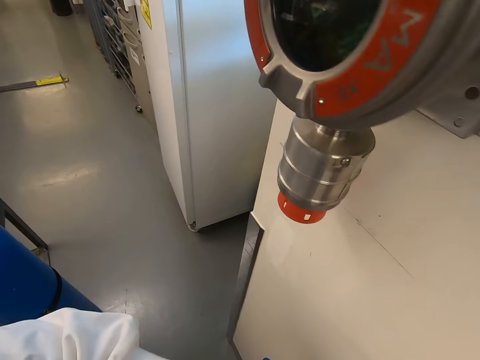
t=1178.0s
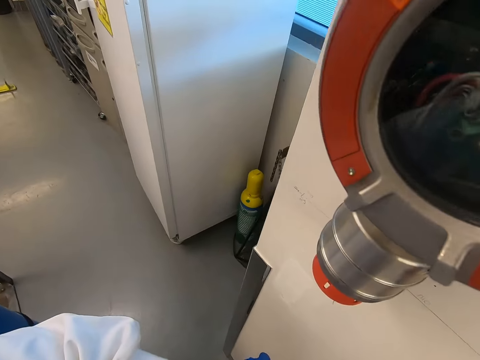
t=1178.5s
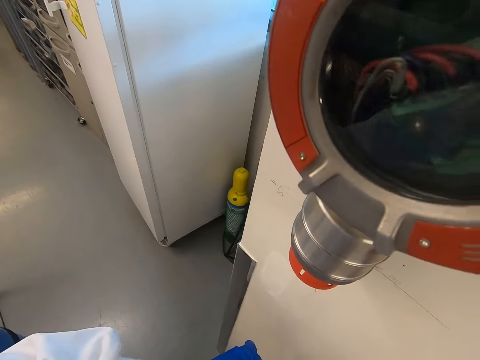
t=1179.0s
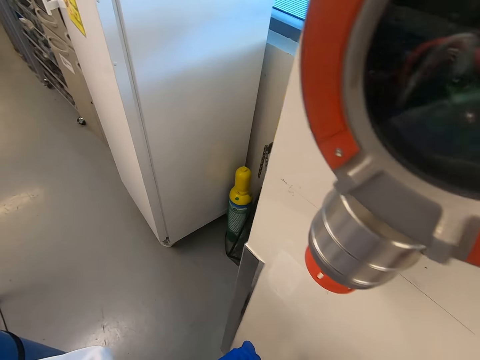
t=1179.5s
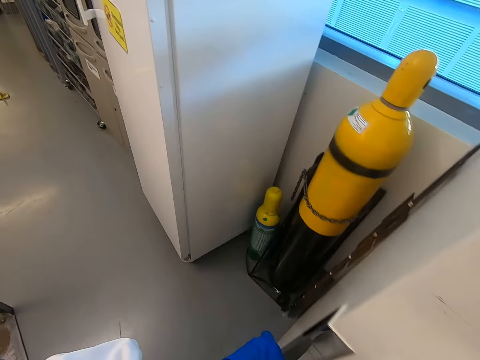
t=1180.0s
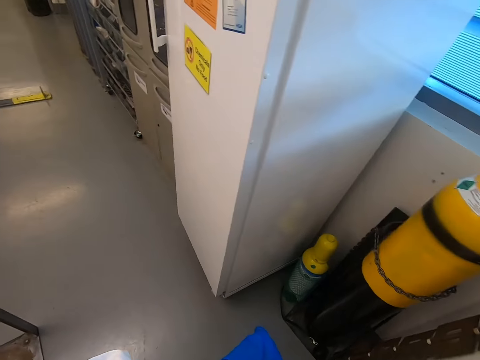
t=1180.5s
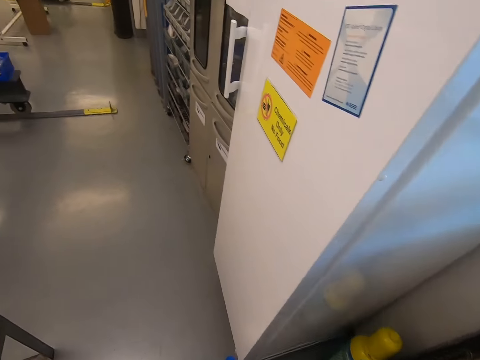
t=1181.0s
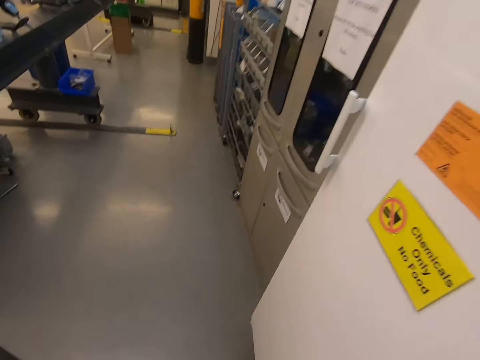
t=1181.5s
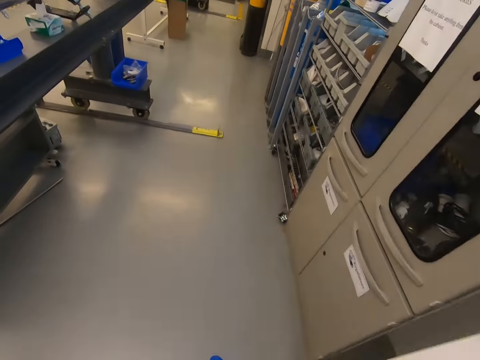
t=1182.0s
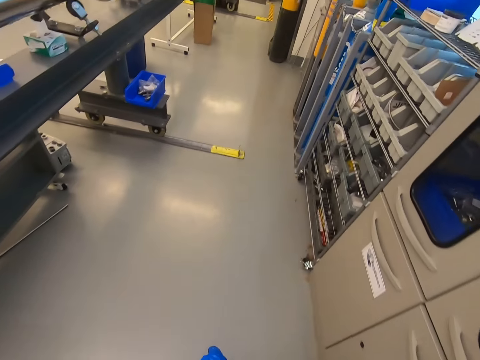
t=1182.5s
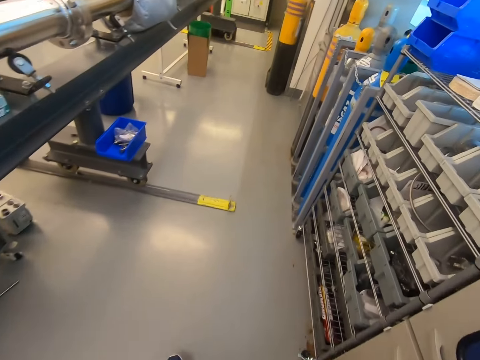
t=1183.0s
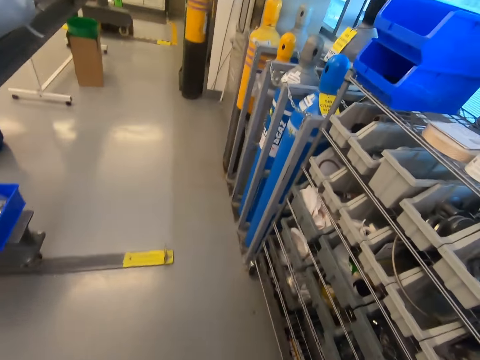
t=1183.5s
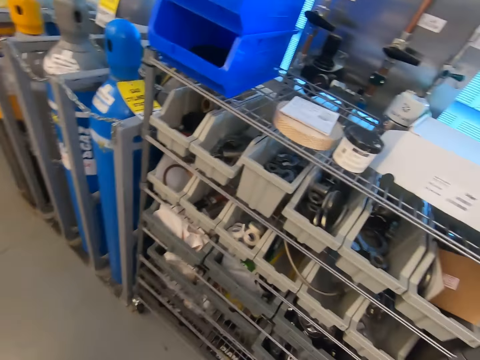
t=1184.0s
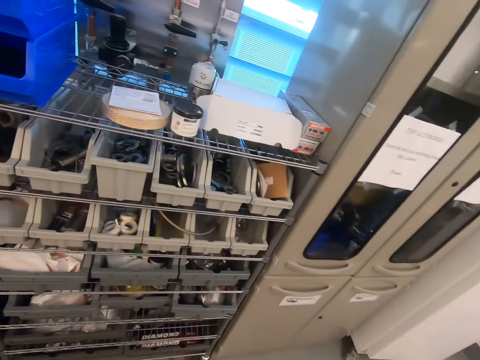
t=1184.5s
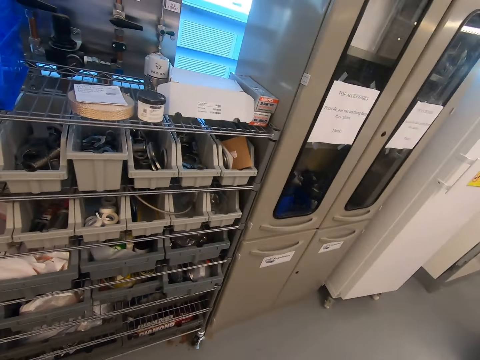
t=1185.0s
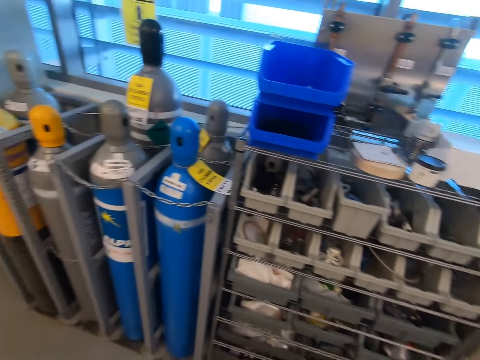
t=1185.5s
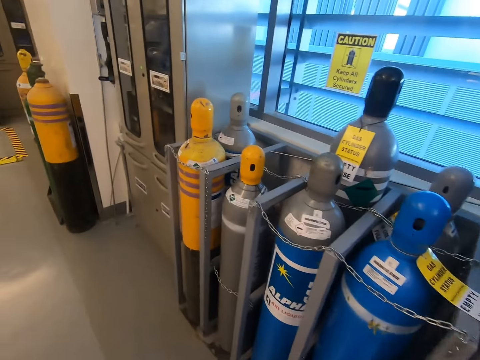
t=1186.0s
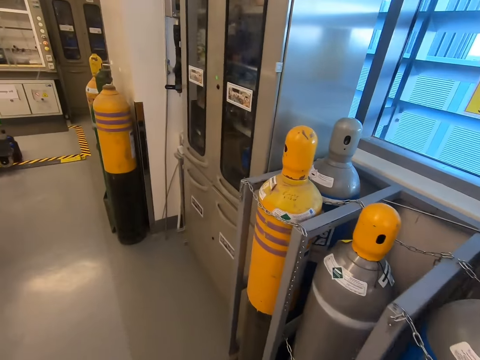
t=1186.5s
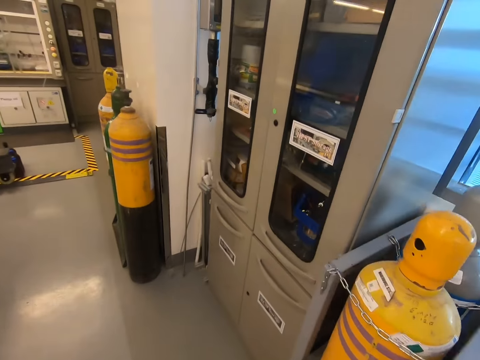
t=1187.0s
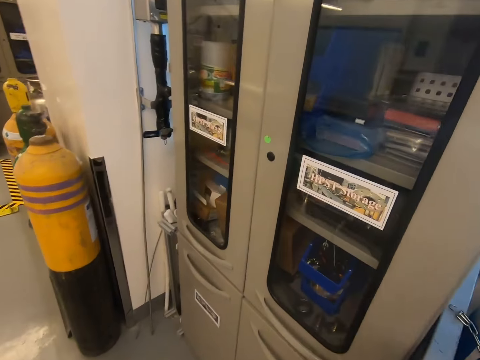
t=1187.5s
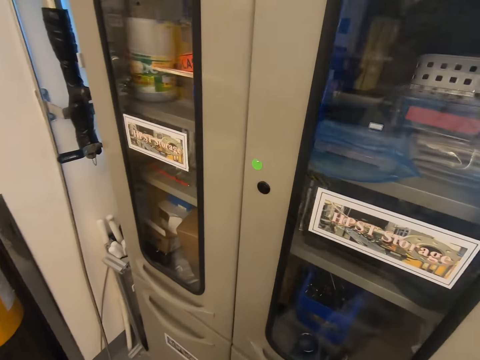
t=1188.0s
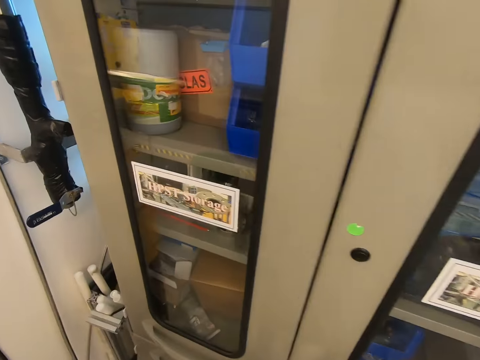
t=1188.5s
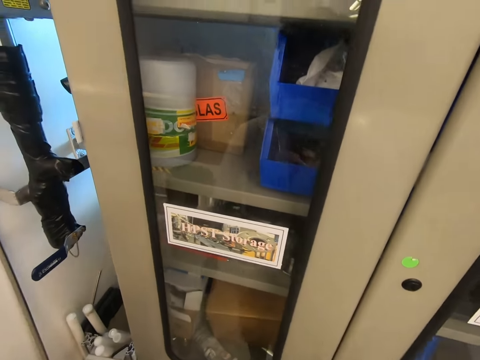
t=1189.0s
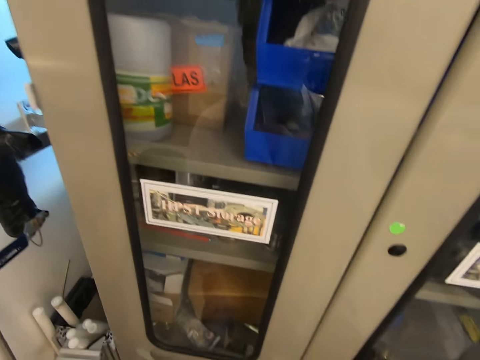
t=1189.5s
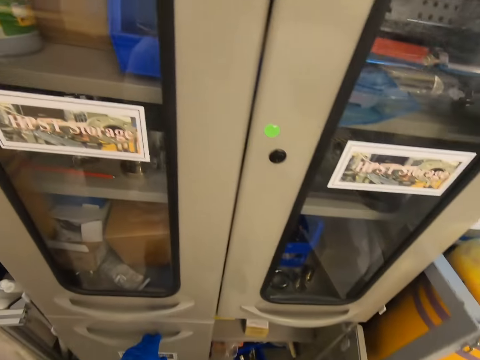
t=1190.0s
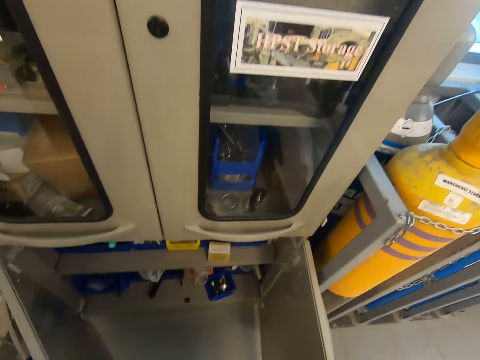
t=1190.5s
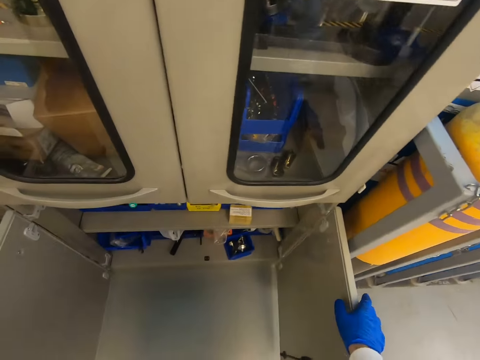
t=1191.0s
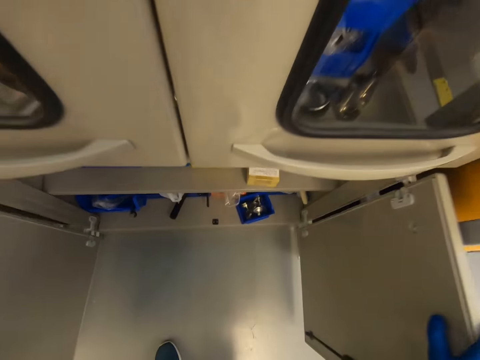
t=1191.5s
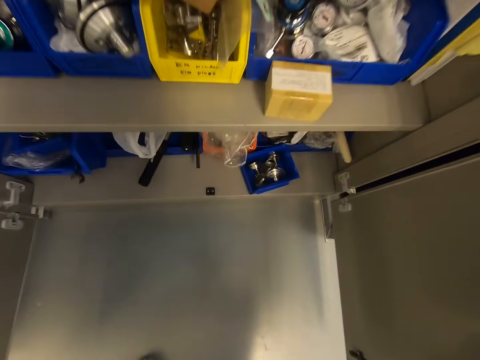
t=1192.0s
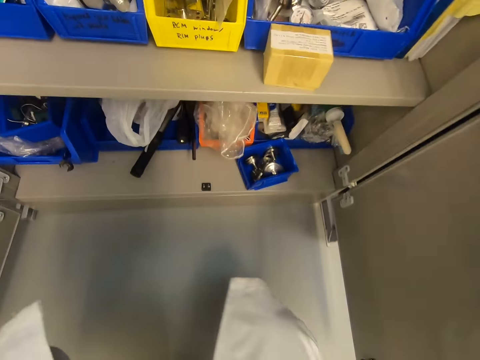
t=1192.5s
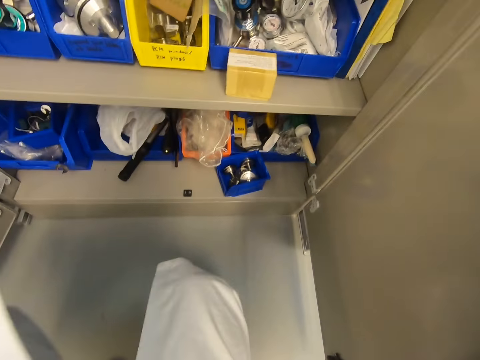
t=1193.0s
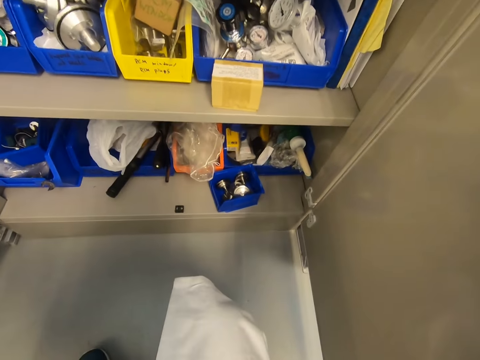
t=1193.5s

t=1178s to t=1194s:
The camera wearer looks at something. They walk around. They look at something. They look at the cylinders. They walk around. They open the door. They squat.

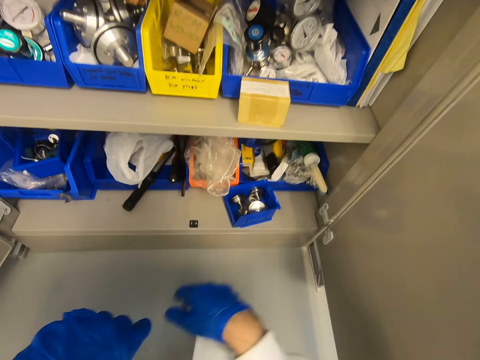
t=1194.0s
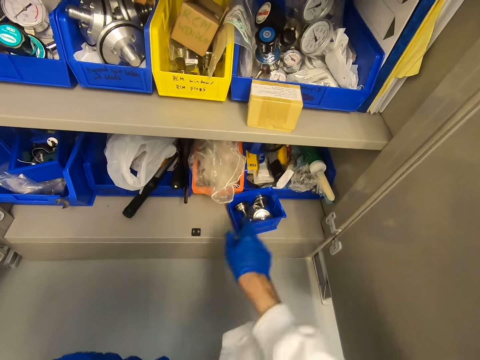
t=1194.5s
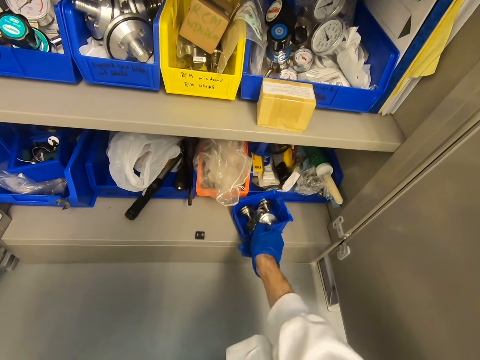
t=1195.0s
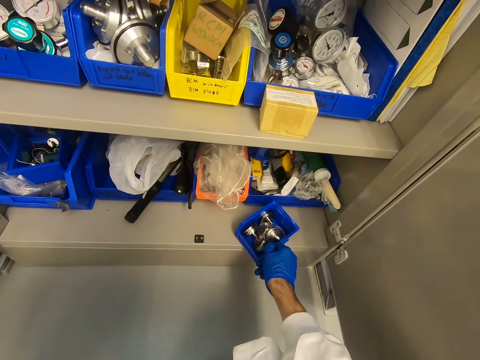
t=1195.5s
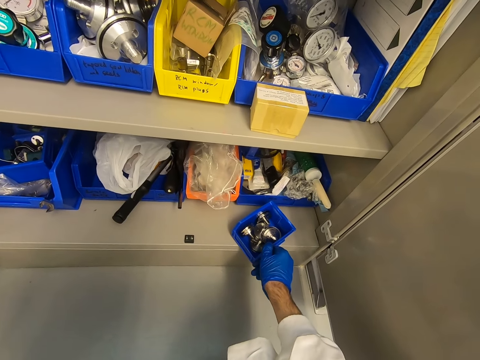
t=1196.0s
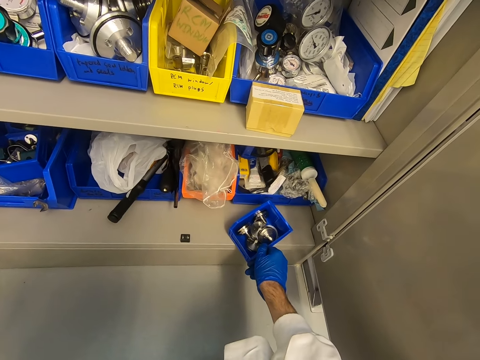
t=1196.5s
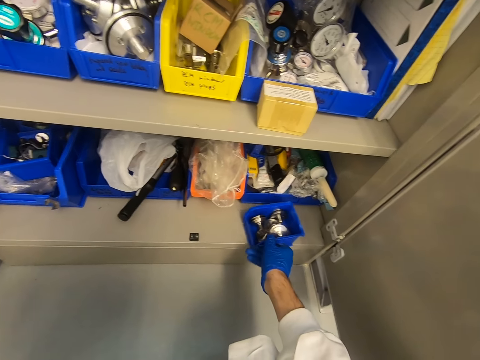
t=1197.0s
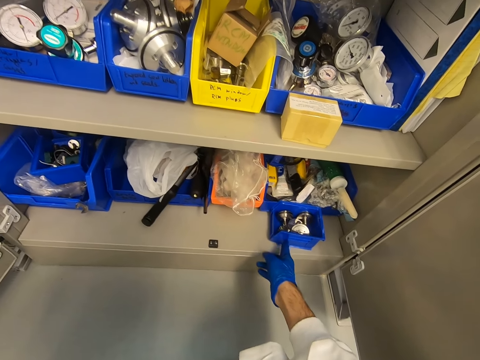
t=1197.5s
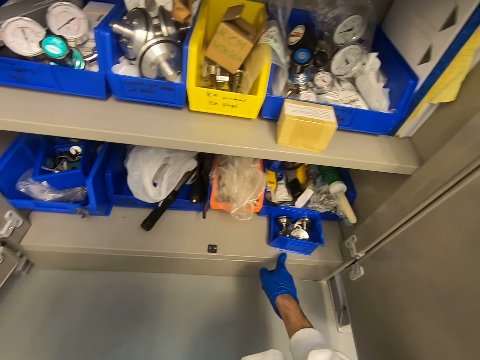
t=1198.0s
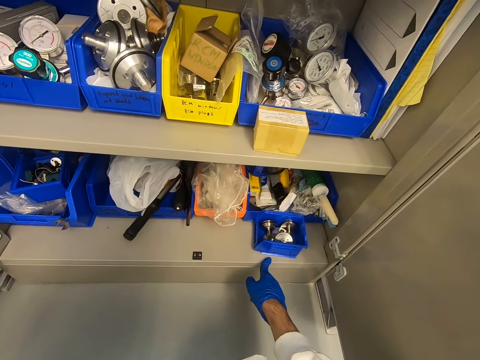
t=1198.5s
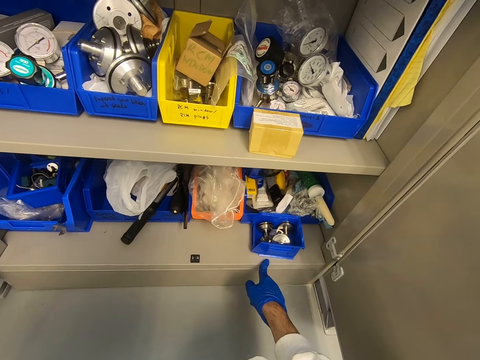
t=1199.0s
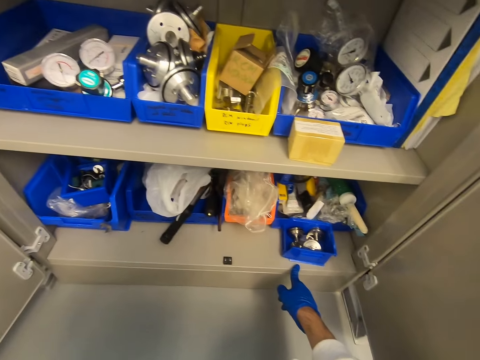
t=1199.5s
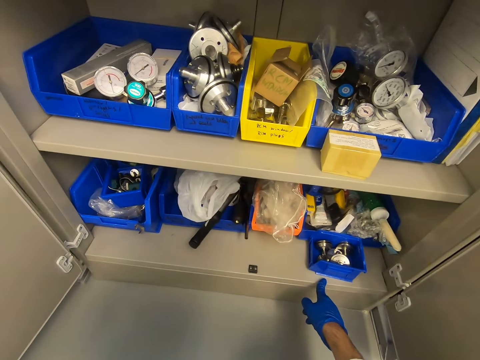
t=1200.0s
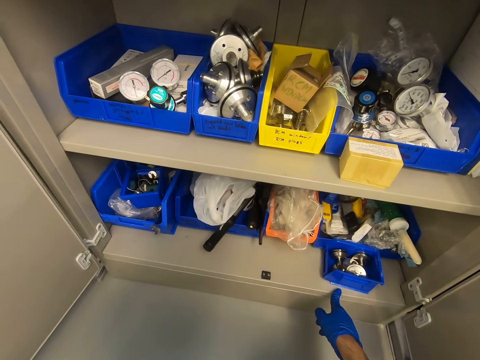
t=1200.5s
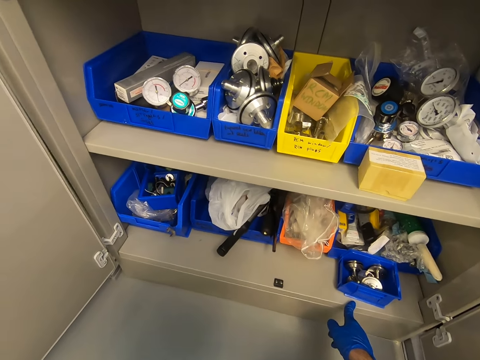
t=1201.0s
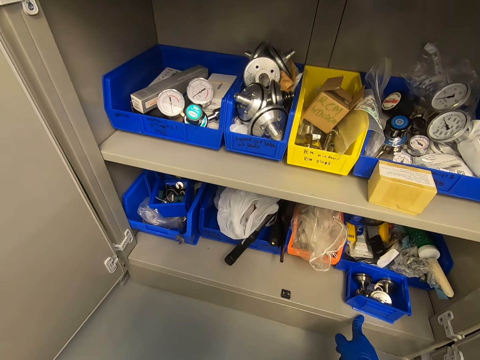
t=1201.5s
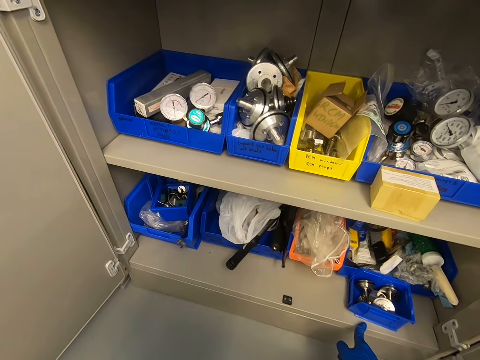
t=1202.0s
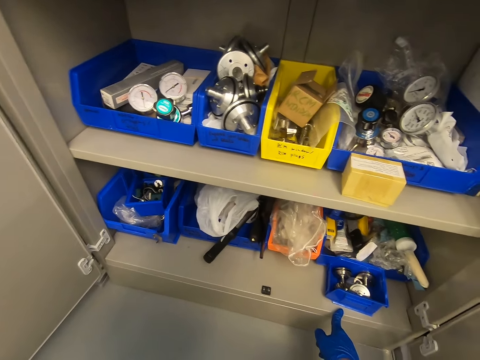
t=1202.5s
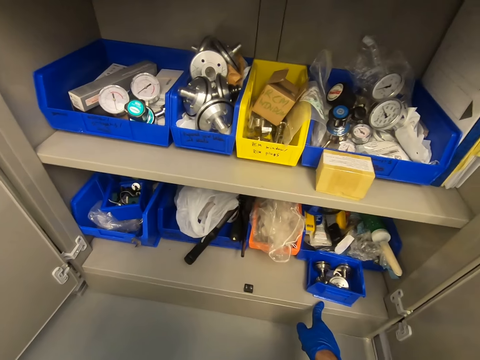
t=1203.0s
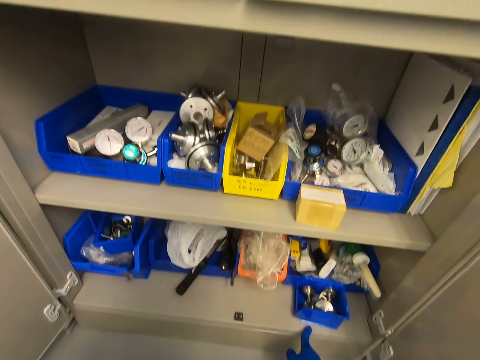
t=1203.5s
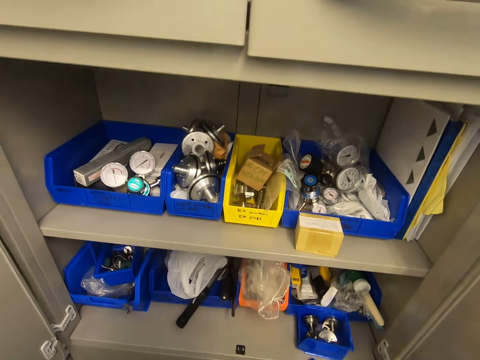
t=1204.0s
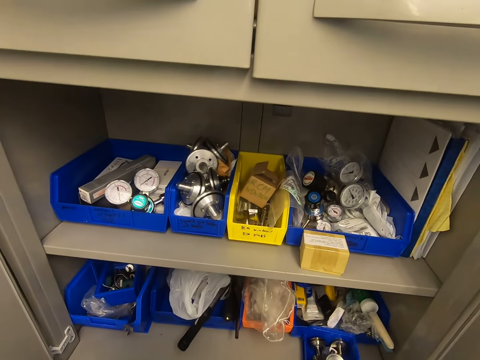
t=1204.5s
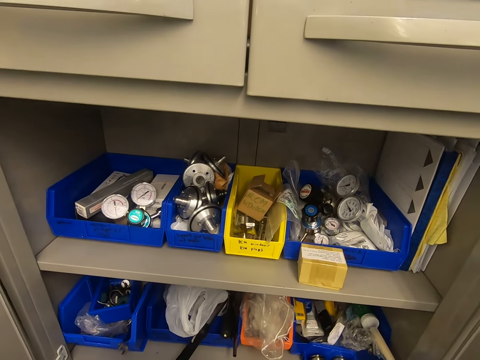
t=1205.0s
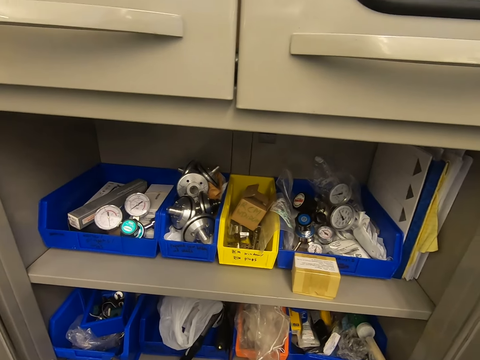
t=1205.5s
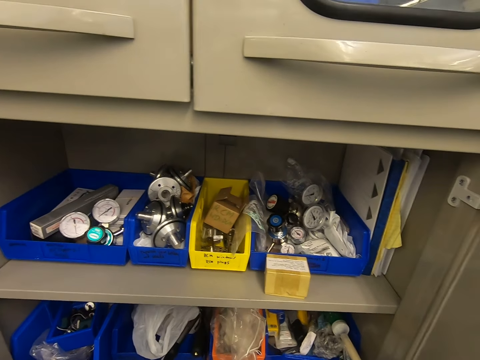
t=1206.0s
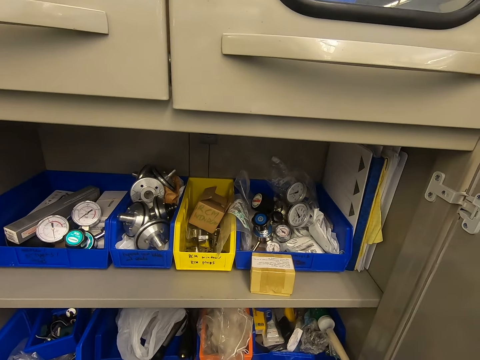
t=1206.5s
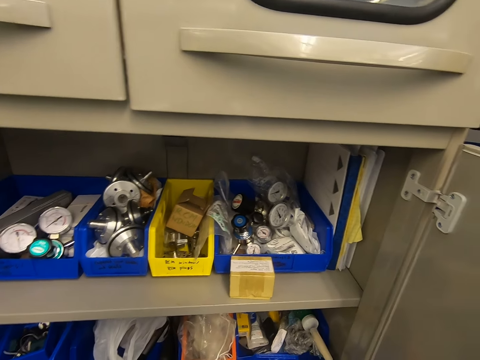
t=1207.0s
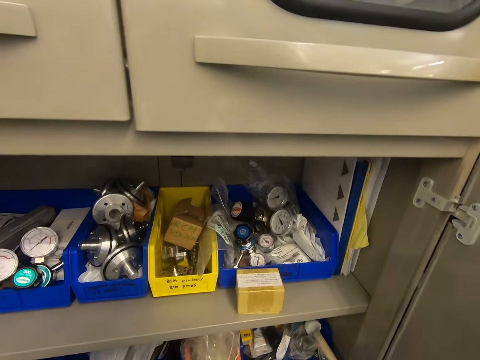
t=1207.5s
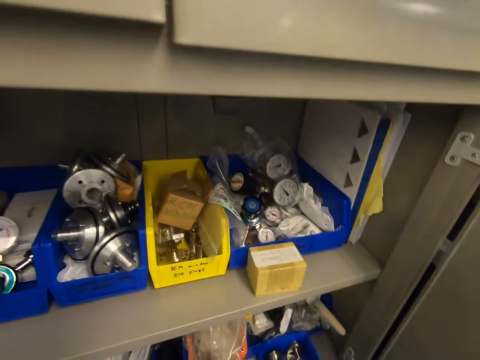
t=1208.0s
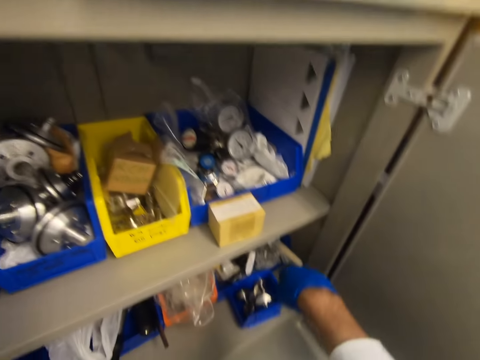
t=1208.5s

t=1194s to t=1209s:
The camera wearer touches a container. They look at something. They look at something again.
